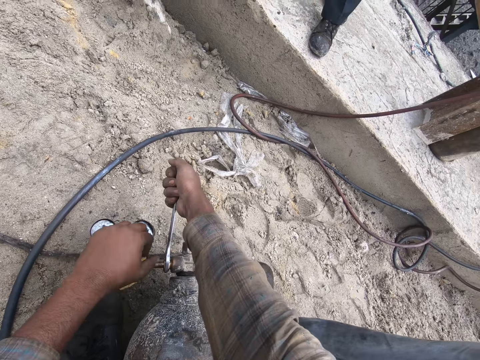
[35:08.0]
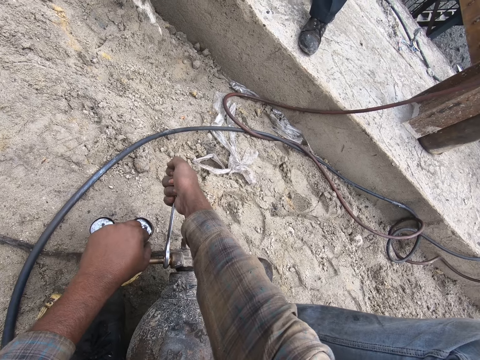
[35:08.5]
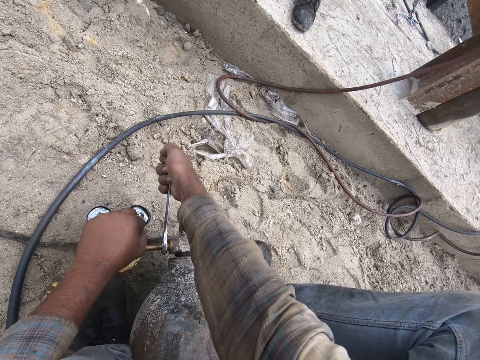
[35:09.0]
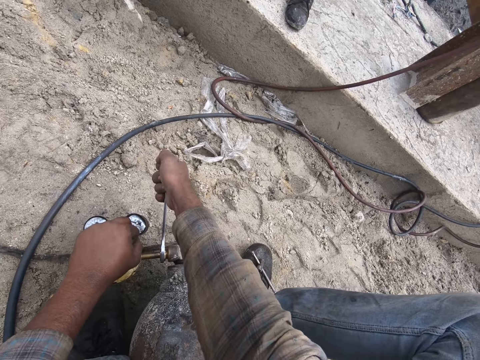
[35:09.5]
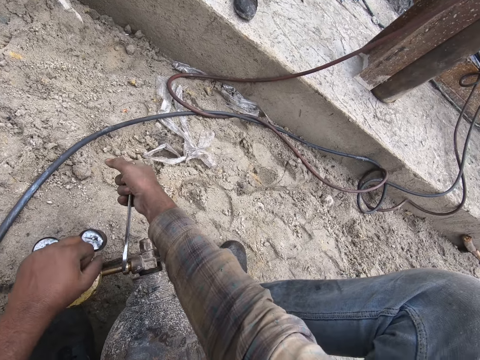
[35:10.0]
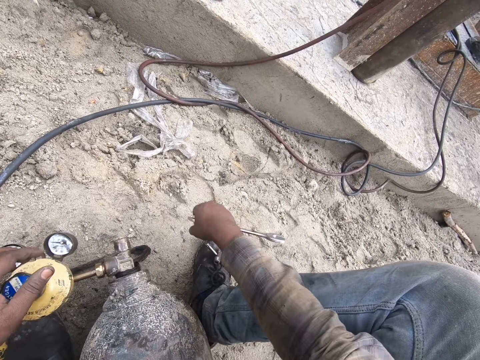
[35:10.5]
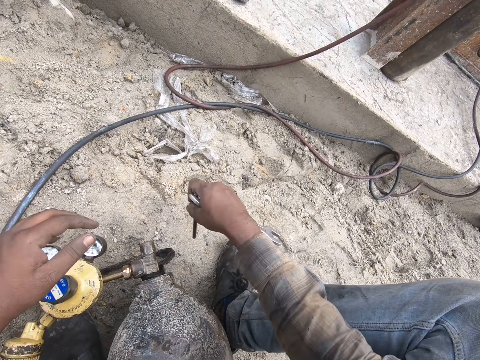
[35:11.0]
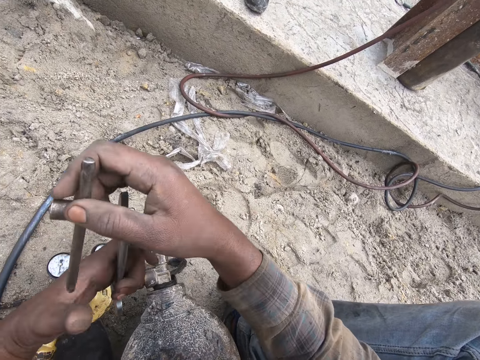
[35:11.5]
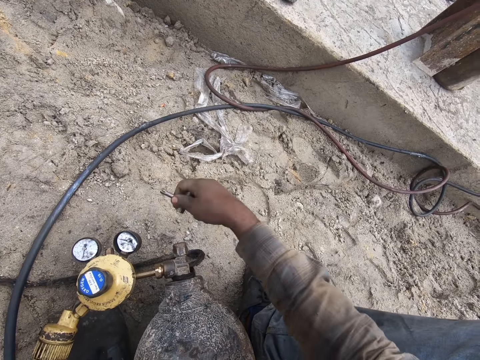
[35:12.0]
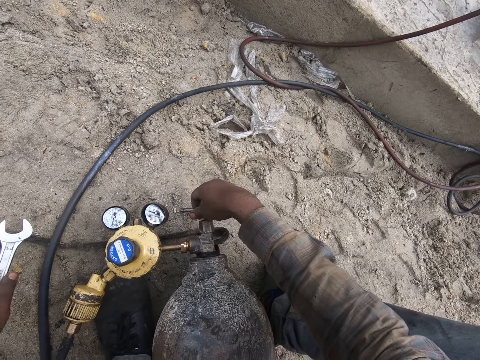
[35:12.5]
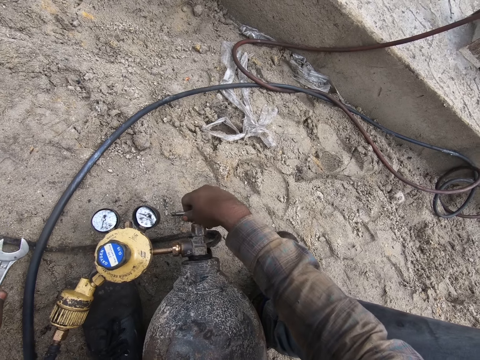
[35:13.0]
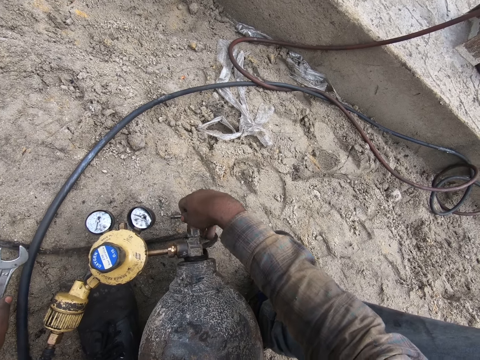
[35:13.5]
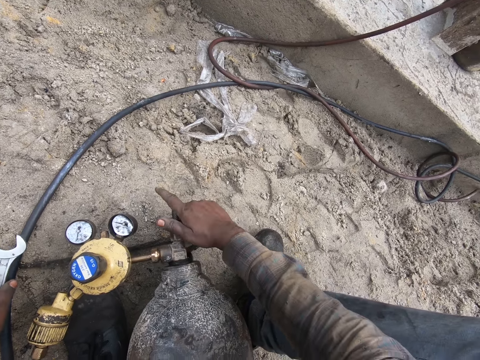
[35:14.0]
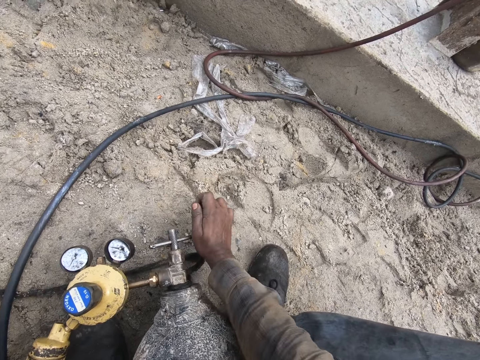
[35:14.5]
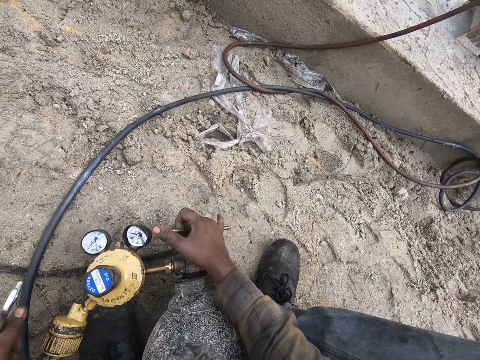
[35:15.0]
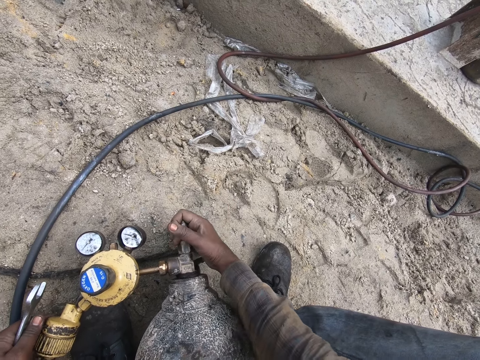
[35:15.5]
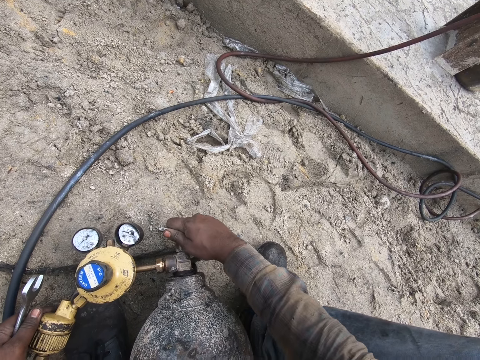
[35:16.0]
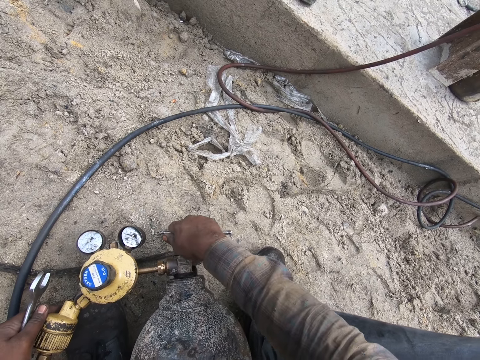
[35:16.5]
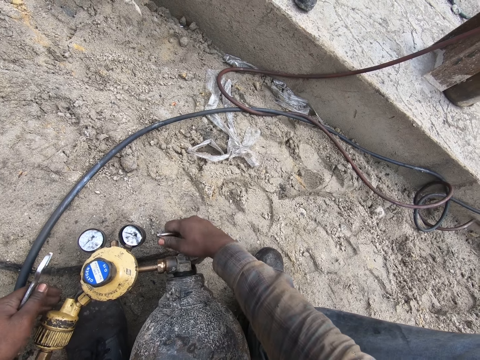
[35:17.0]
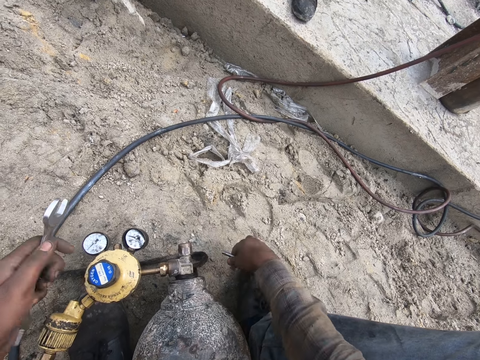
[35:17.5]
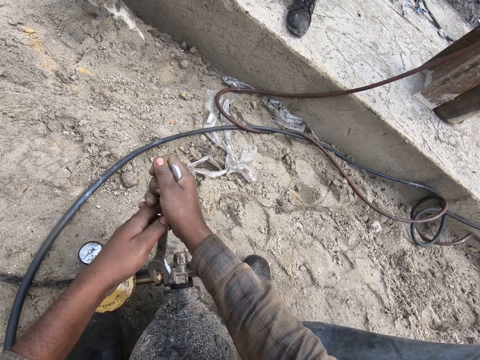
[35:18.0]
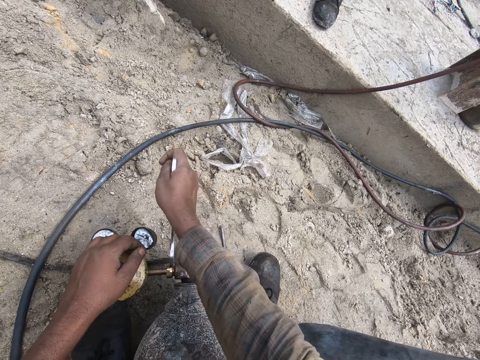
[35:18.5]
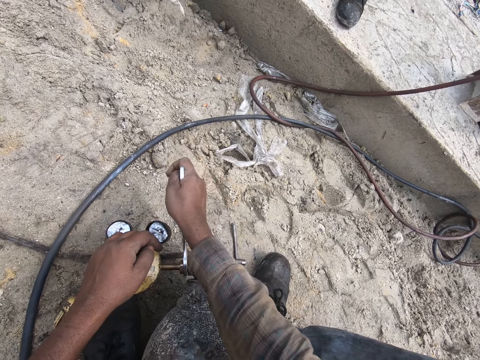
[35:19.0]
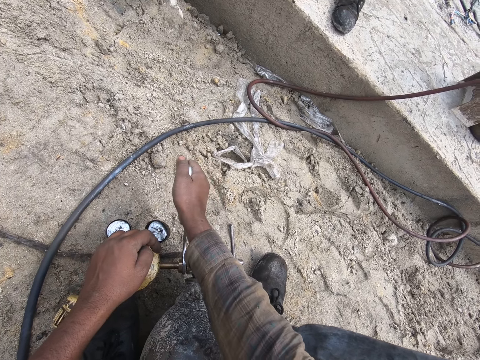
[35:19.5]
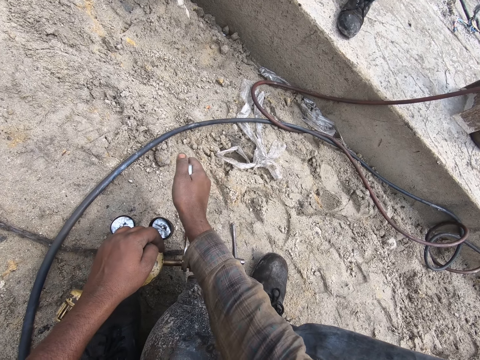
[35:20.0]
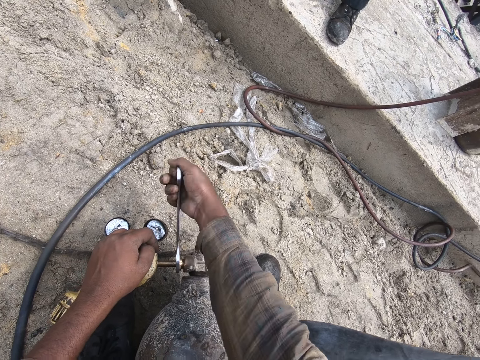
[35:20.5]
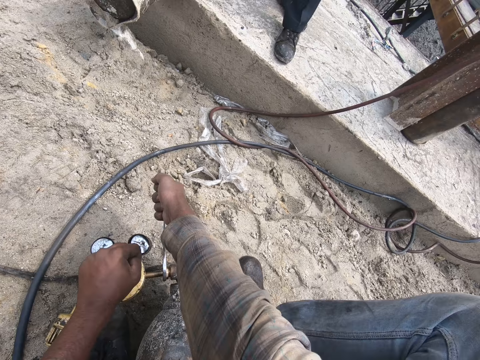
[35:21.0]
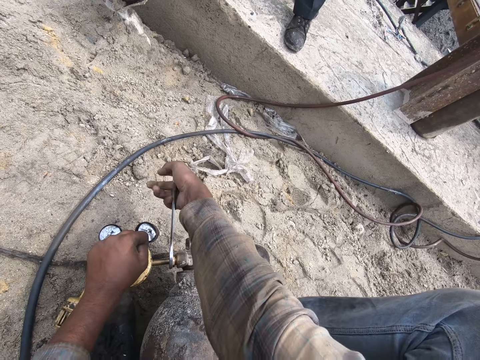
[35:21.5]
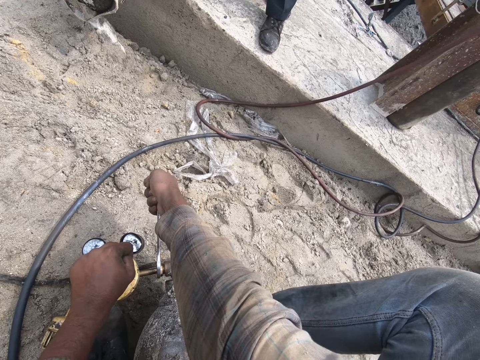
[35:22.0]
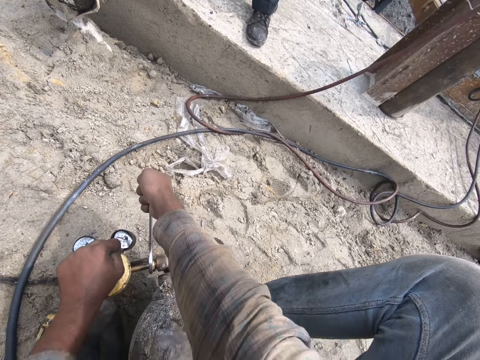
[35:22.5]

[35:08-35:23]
The camera wearer picks up metal. They put the metal on the cylinder. They adjust the gas cylinder with the metal. They drop the metal down. They adjust the gas cylinder with a spanner.

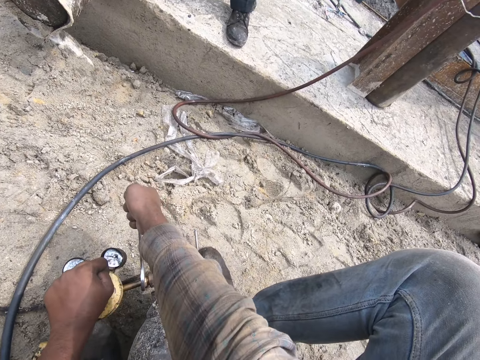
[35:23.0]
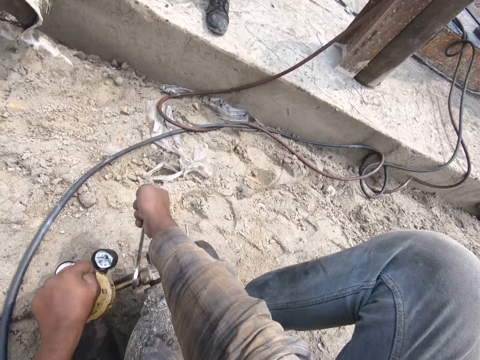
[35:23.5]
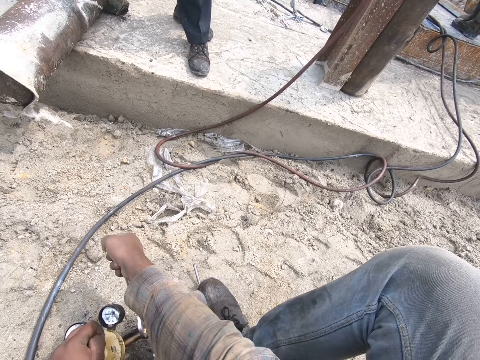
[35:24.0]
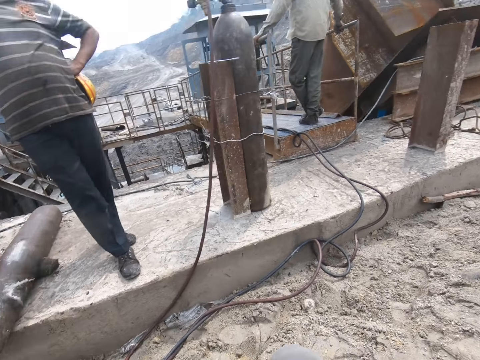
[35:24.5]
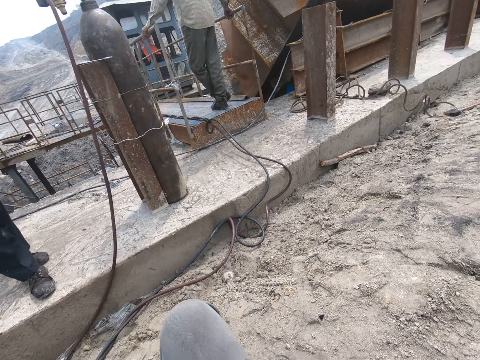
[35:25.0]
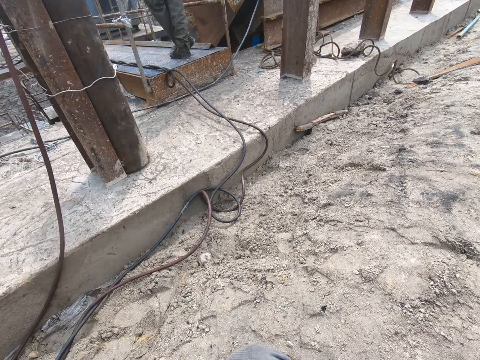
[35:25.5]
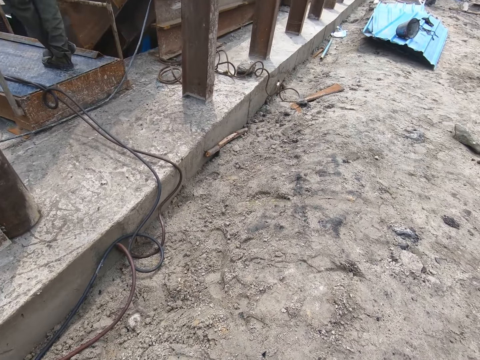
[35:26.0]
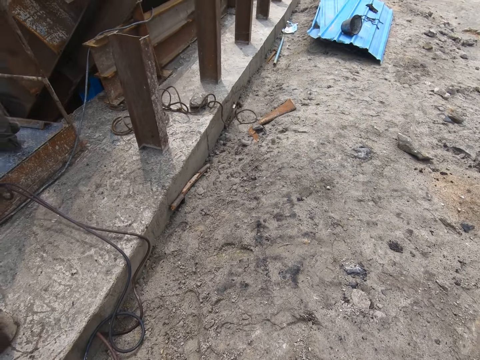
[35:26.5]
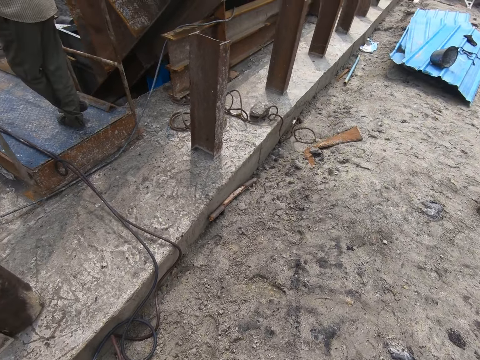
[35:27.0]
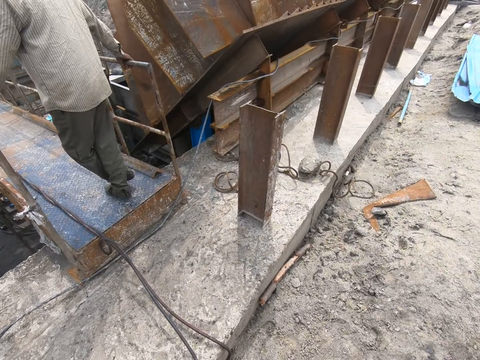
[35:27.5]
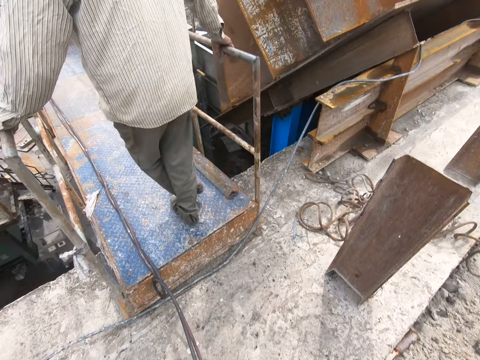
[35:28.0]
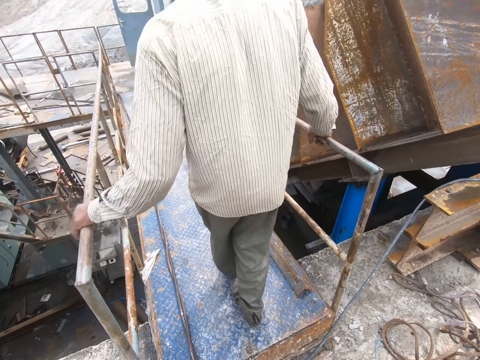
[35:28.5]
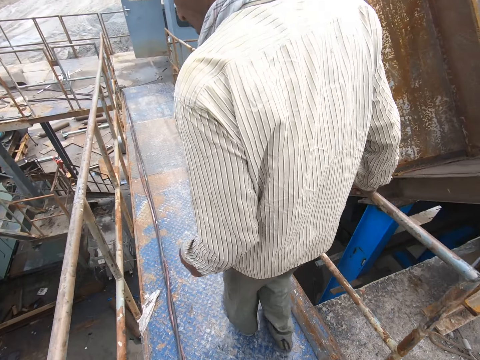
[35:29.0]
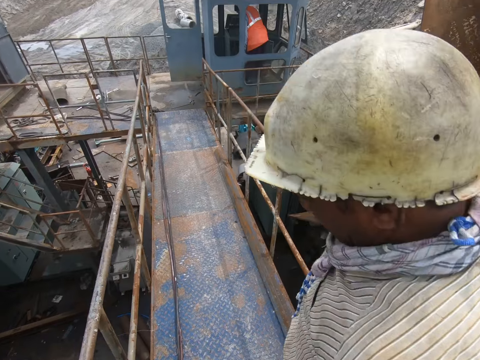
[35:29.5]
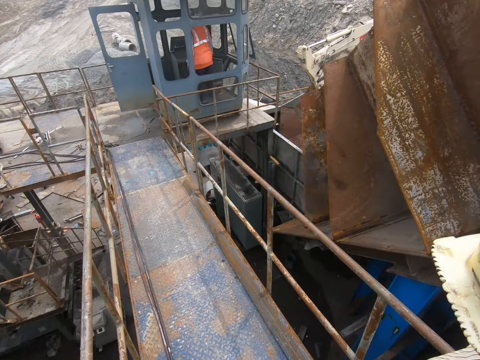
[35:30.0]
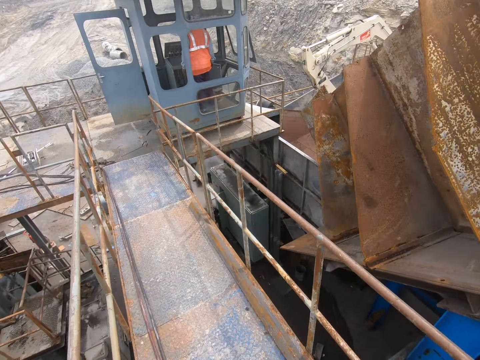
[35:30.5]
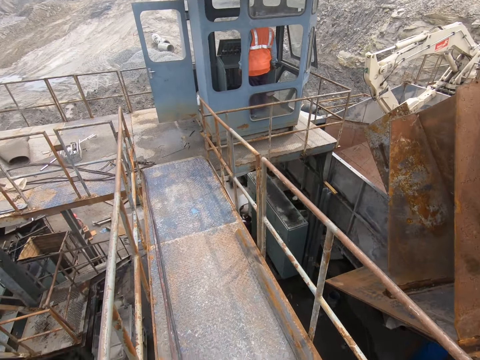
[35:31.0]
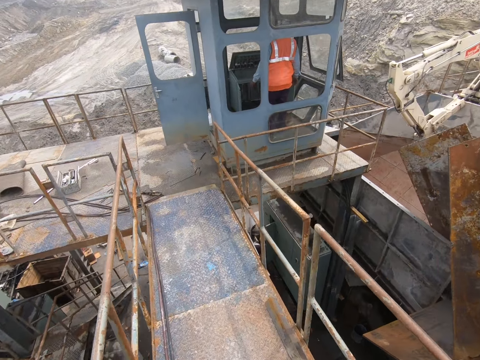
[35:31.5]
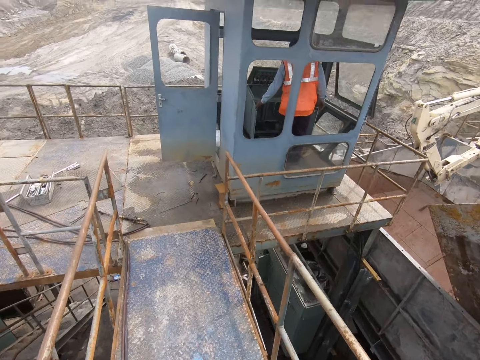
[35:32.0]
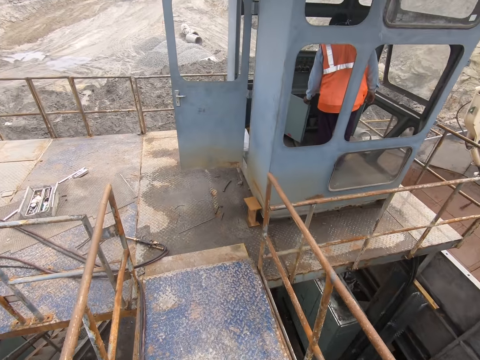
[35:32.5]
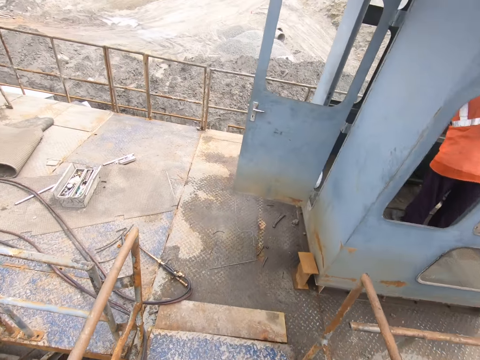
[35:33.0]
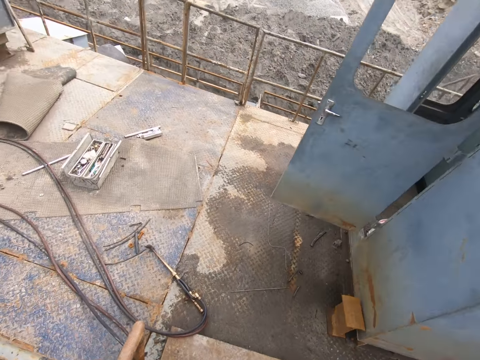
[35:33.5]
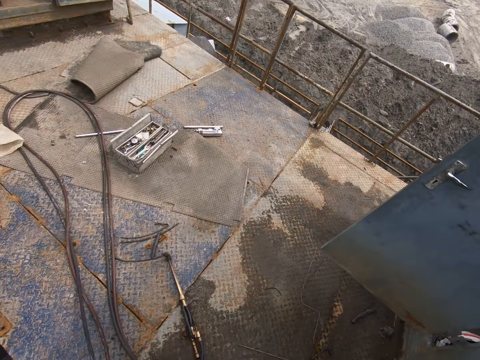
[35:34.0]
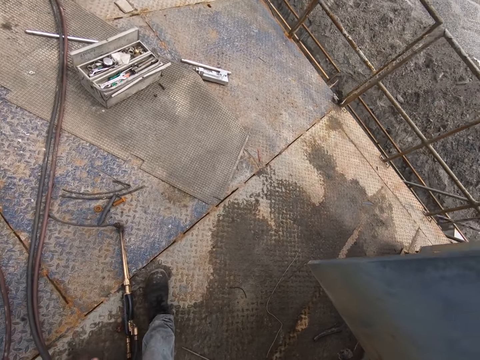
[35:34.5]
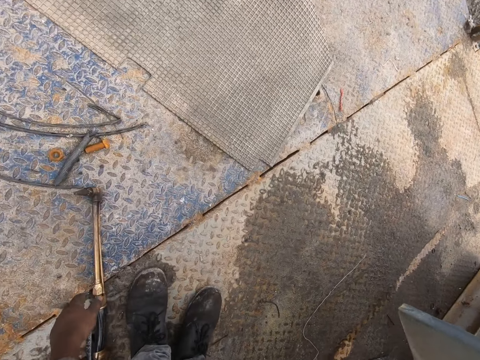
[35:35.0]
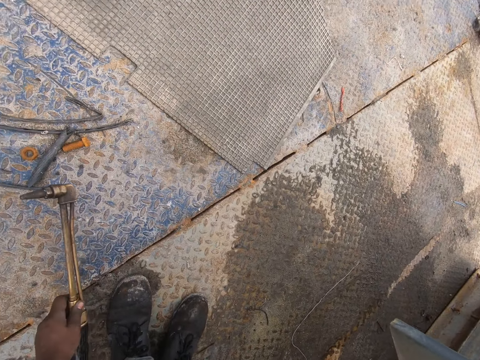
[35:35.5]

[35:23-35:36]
The camera wearer walks around.
